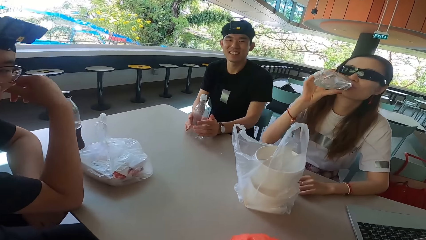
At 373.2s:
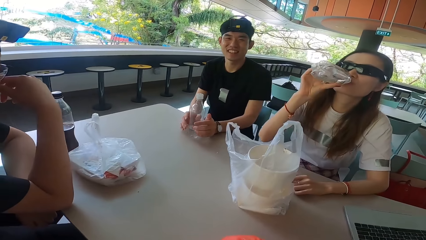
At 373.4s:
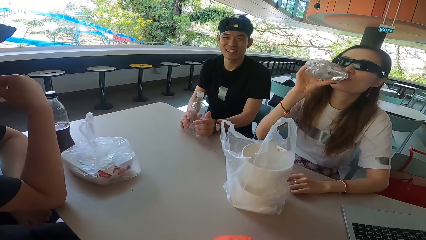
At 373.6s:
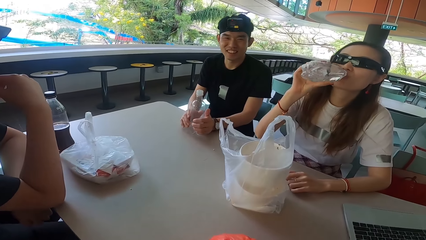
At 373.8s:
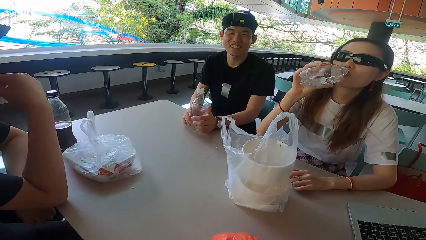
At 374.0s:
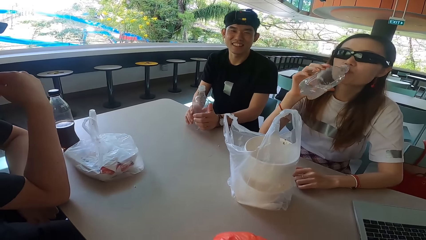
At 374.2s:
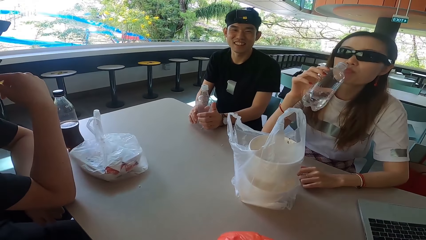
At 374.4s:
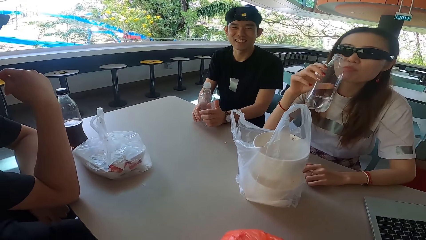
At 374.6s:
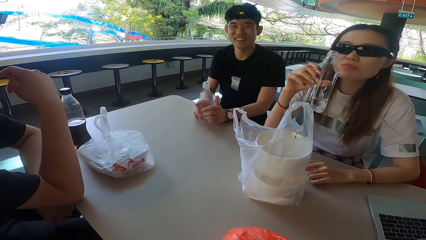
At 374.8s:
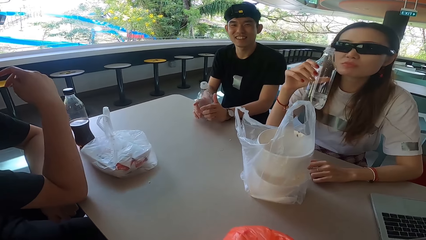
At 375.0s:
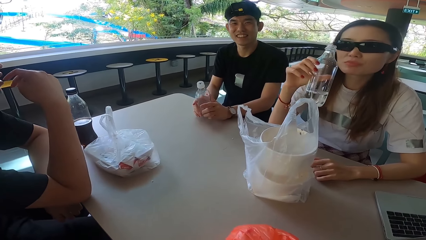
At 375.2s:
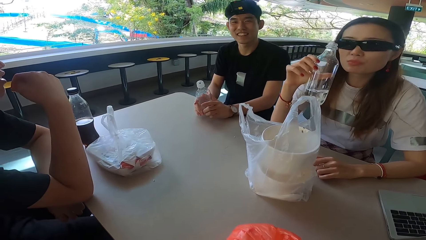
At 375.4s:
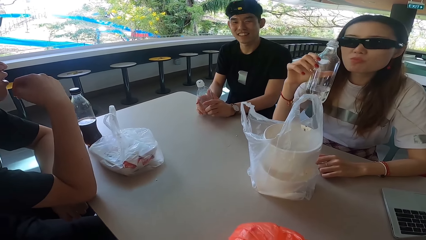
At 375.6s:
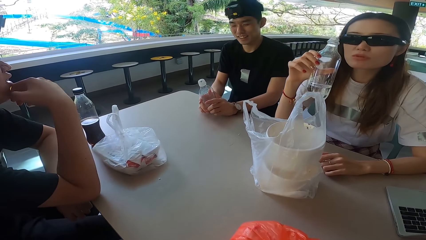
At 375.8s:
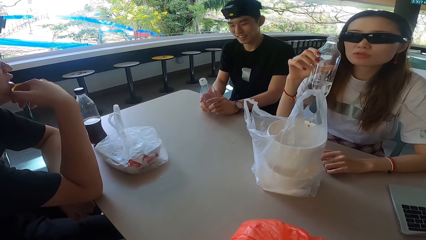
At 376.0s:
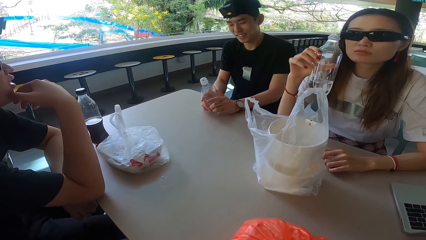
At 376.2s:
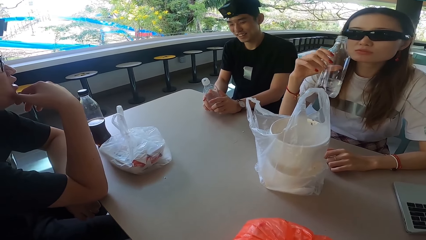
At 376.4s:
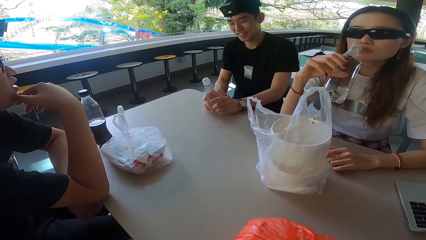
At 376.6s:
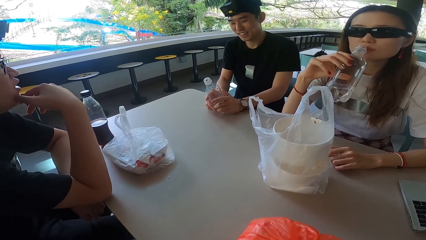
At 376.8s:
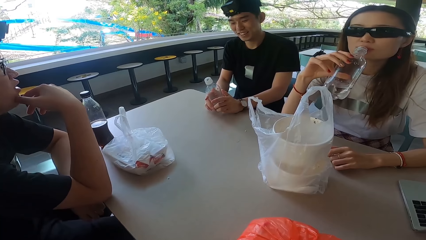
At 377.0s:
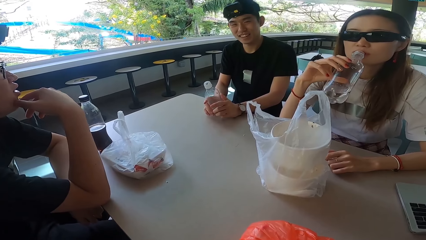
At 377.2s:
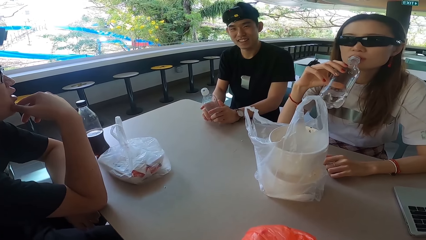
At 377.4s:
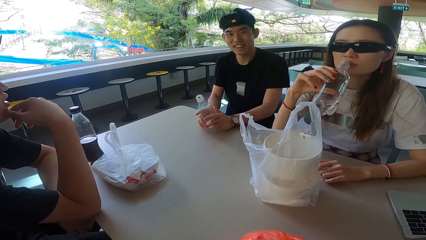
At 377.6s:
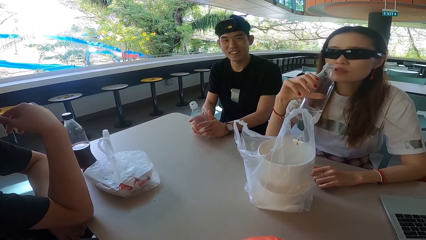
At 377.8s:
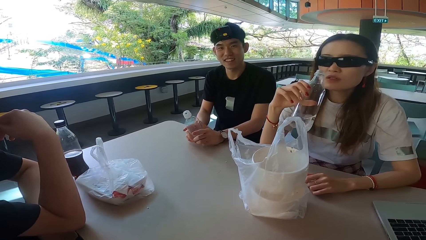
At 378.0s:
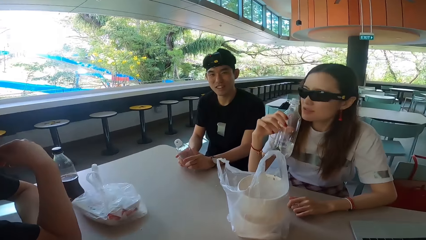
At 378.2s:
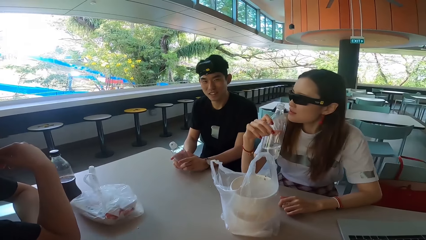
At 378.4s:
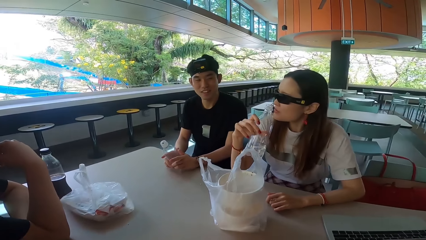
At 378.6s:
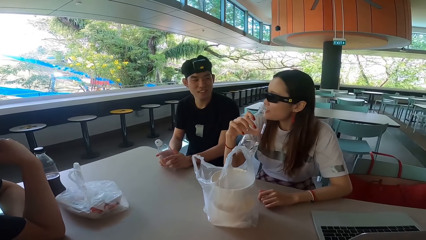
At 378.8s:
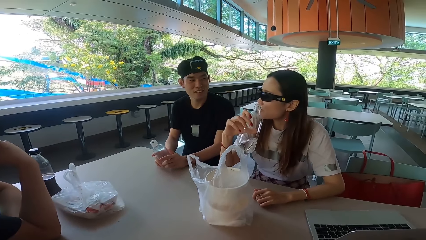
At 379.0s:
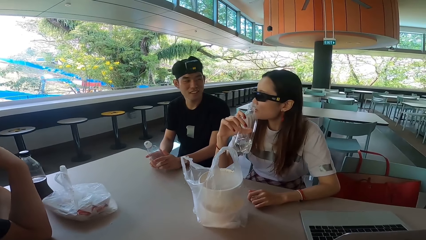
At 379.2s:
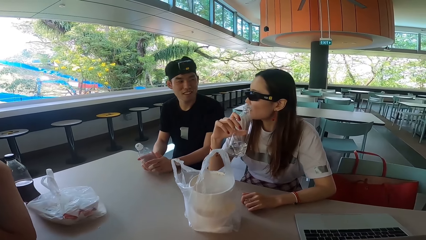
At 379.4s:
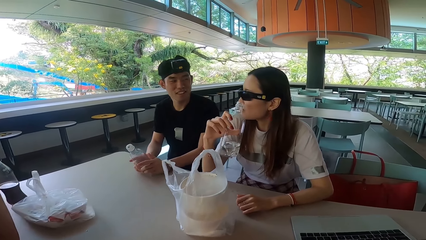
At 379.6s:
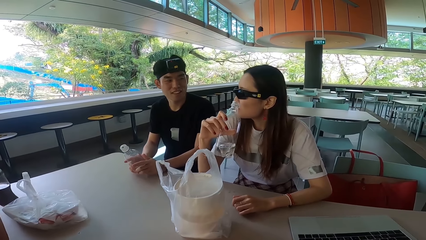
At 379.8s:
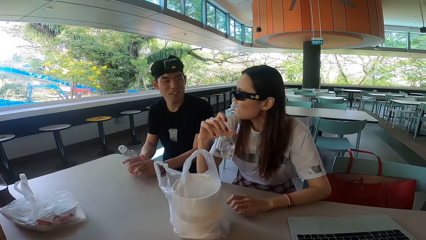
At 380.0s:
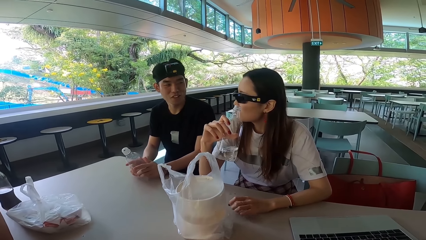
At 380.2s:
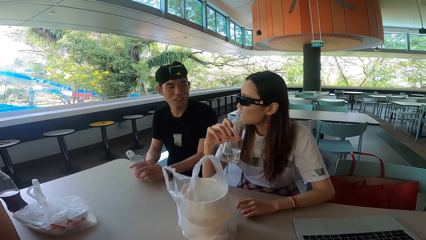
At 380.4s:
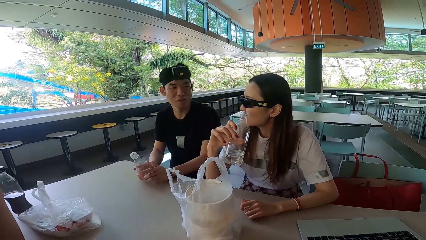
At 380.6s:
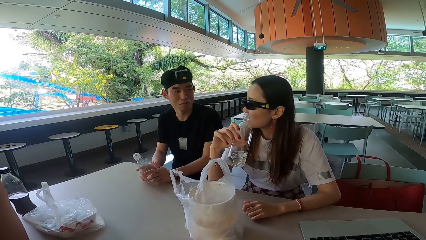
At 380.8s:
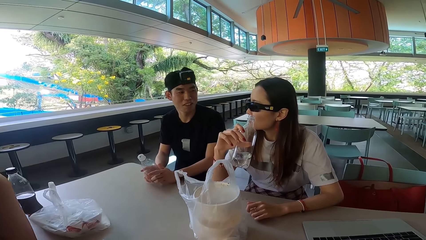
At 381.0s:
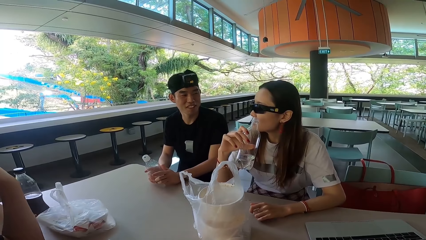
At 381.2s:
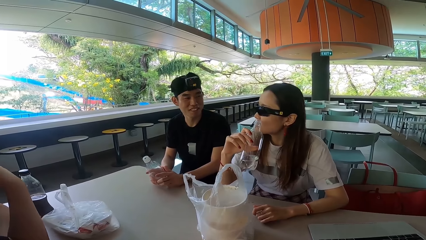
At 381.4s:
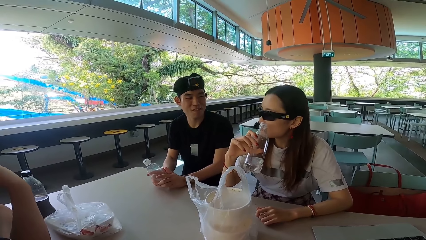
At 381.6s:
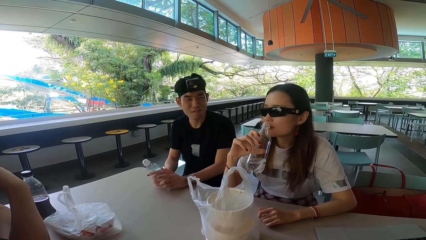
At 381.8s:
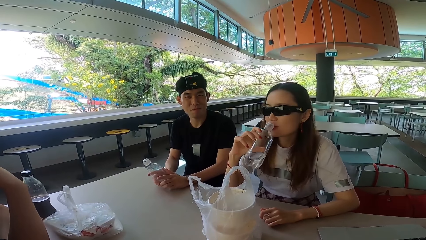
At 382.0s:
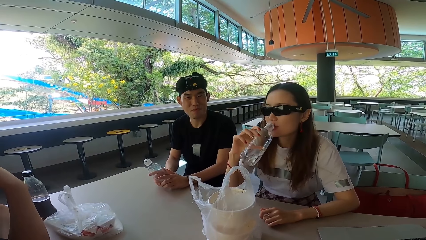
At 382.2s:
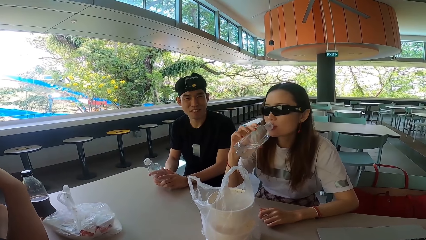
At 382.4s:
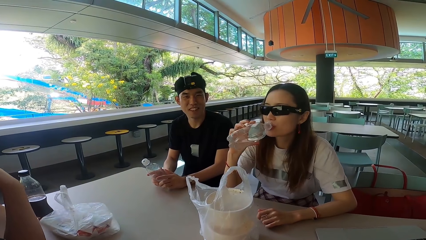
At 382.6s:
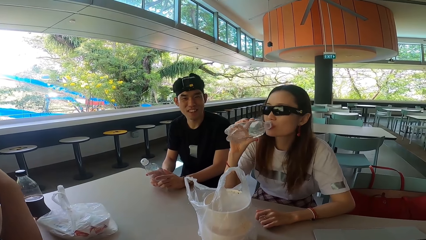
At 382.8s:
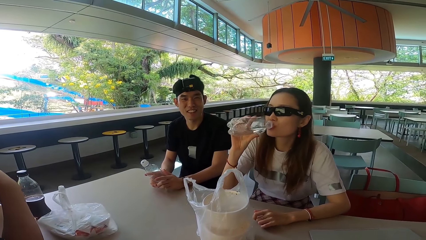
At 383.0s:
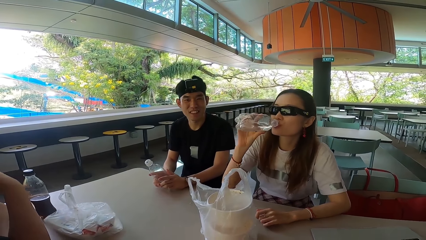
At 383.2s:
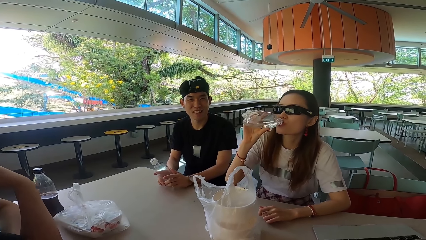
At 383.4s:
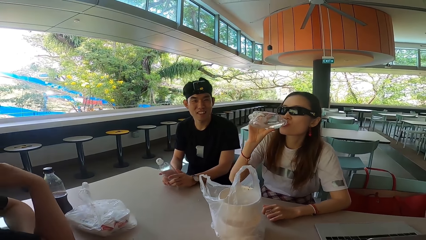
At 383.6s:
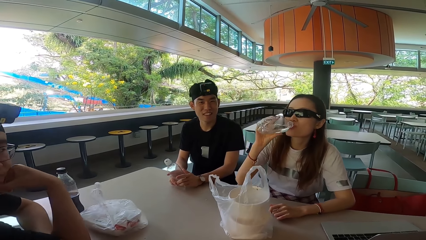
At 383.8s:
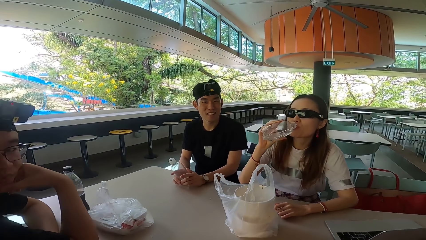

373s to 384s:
A lady drinks water from the bottle. A man moves his hand and turns forward. The lady moves the bottle towards the mouth, turns right, and pulls the bottle off her mouth. Another man turns left. The lady talks to the other man. The other man talks to the lady. The other man shakes his head and turns forward. The lady turns forward. The lady drinks water from the bottle.

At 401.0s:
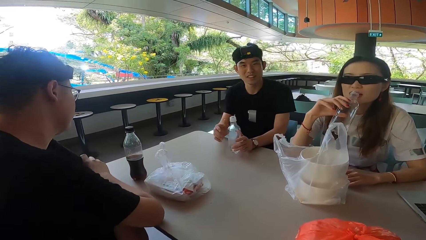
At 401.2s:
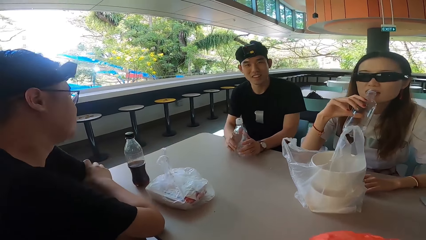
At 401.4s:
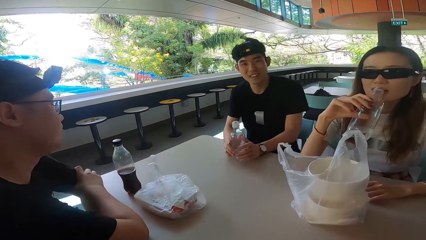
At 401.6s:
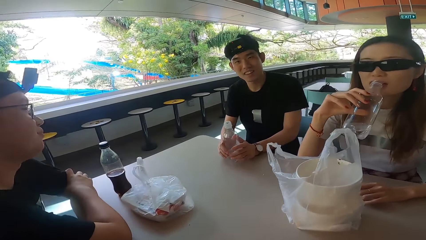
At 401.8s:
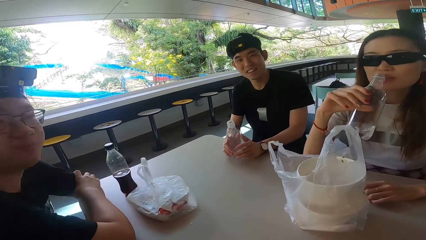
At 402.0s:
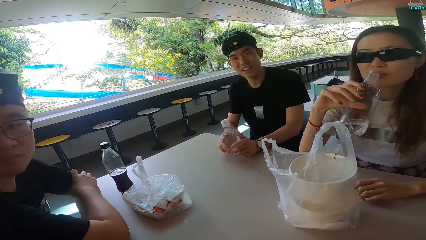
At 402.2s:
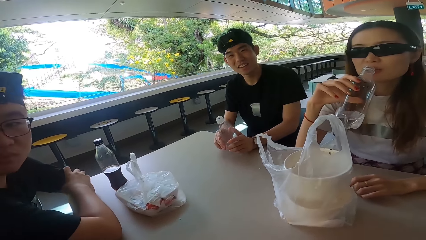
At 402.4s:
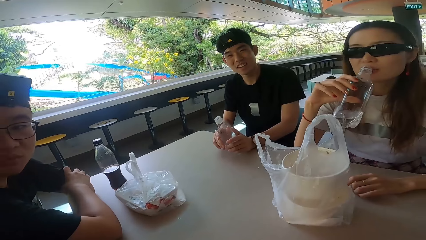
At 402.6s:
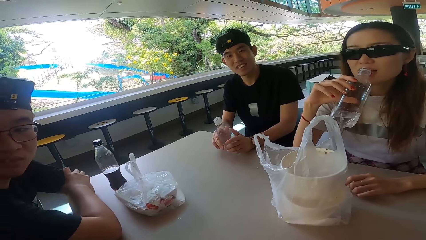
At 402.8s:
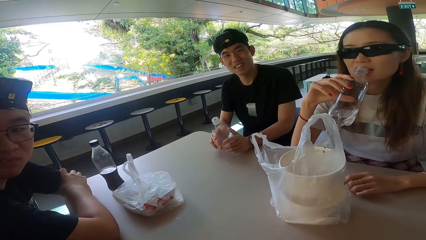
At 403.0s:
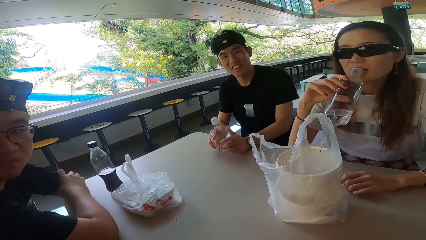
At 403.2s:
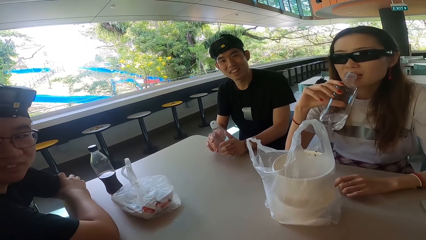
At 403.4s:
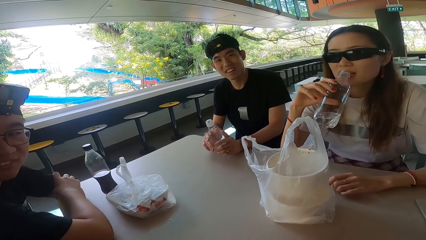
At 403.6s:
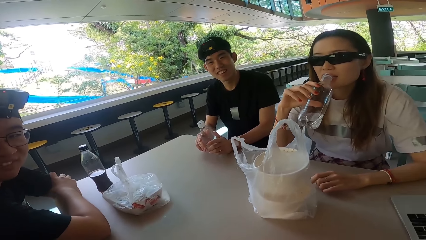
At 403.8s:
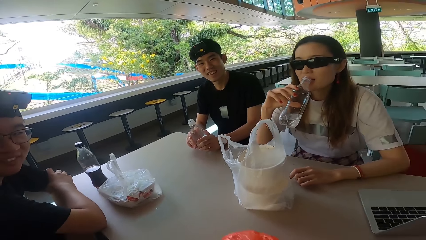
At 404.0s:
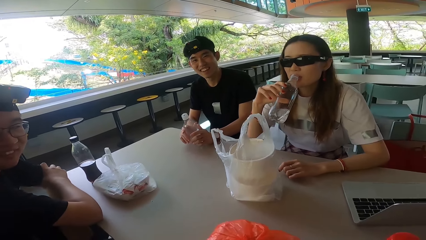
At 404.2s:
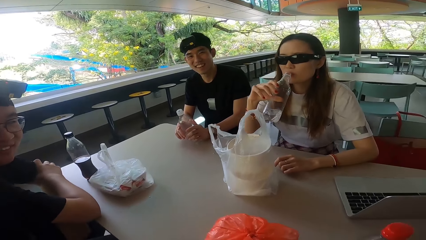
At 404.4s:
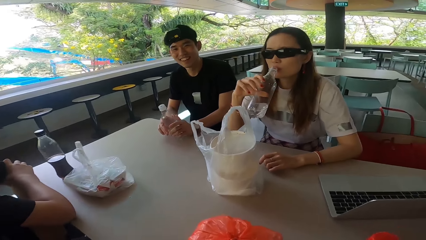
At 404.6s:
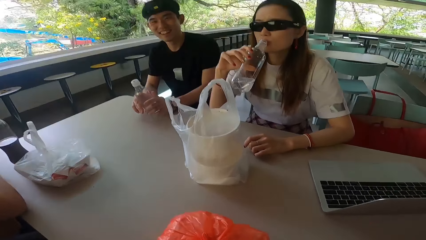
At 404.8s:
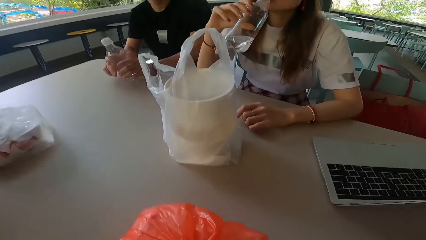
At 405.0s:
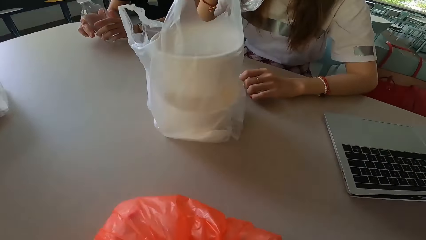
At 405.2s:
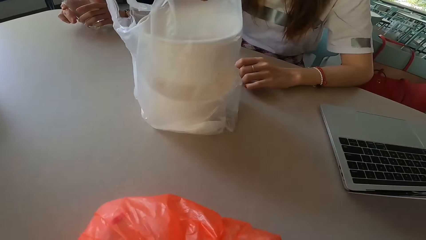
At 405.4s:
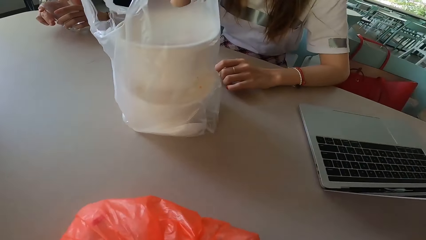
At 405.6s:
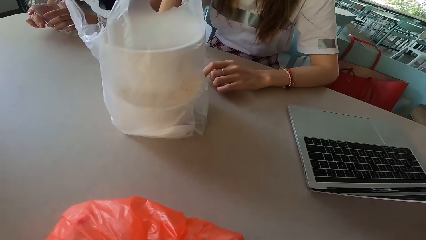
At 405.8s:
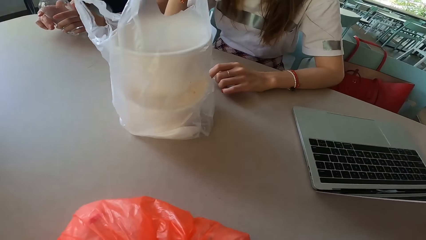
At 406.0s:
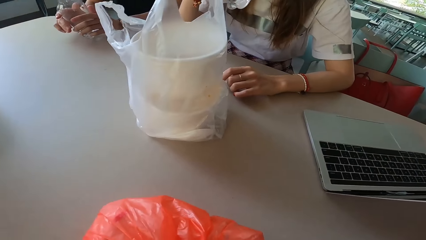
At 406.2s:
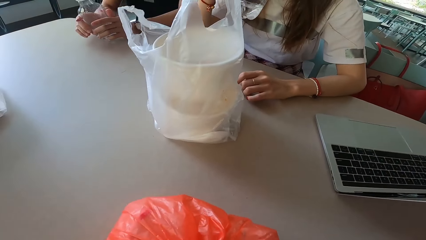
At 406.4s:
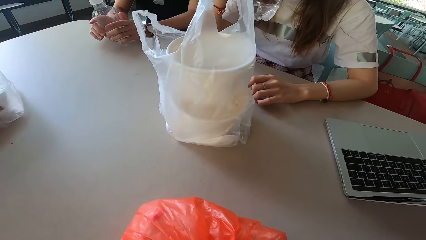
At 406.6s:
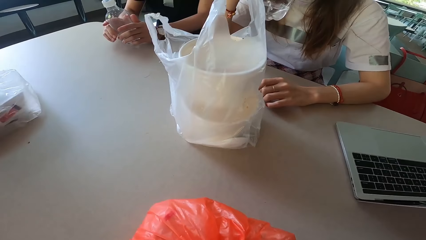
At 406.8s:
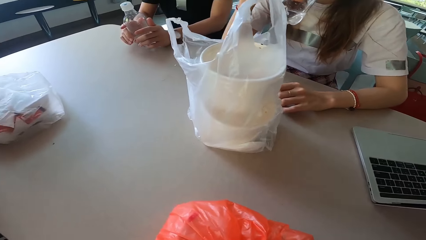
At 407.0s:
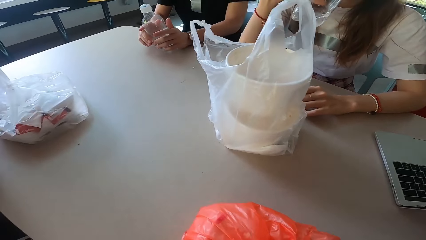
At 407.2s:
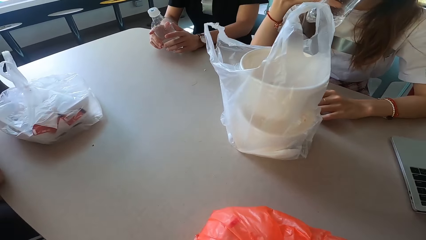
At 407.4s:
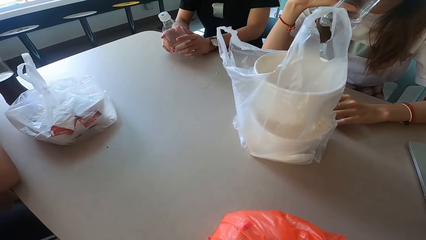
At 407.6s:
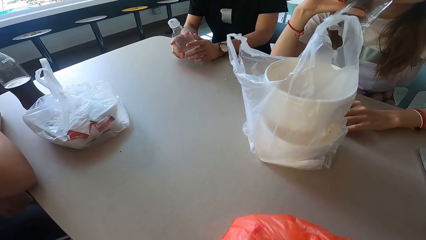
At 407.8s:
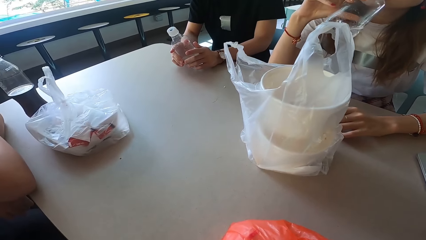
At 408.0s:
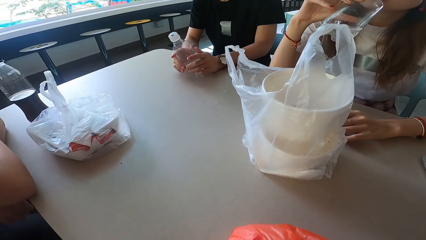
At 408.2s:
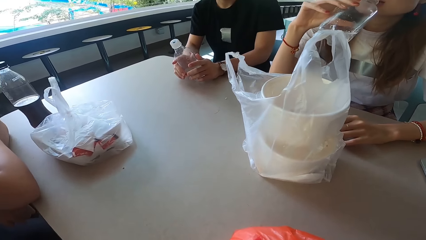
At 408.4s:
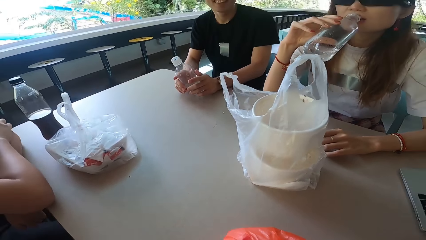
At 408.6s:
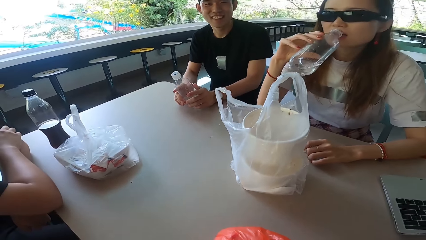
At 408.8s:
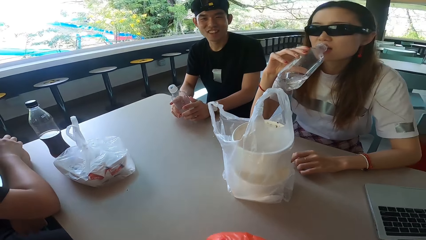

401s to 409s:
A man holds the bottle with both hands. The man talks to the camera wearer. Another man turns right. A lady drinks water from the bottle. The lady puts the bottle near the mouth.
